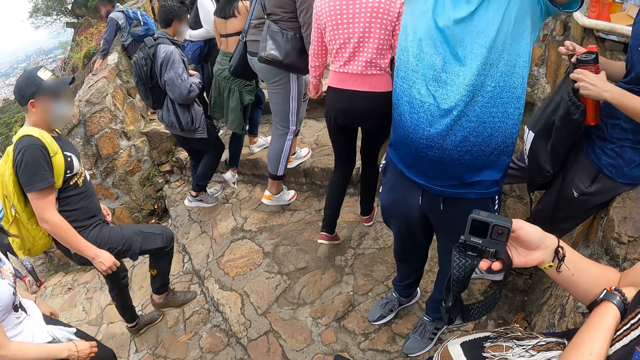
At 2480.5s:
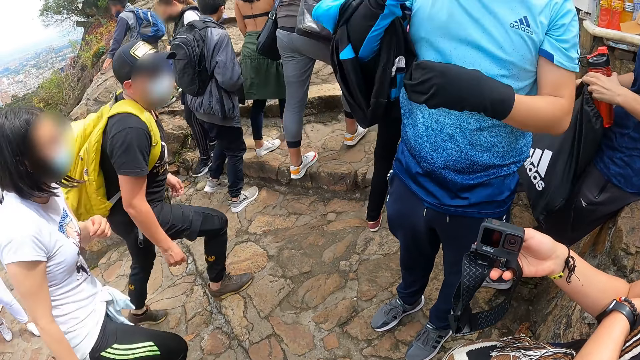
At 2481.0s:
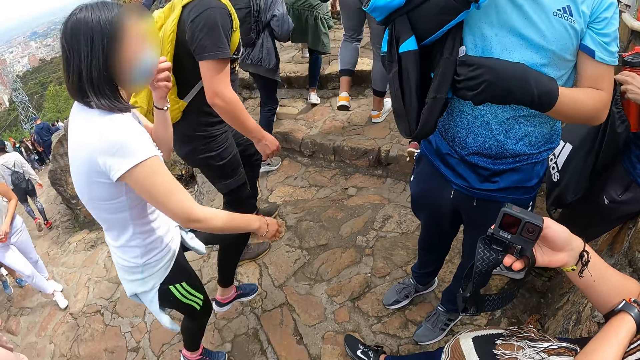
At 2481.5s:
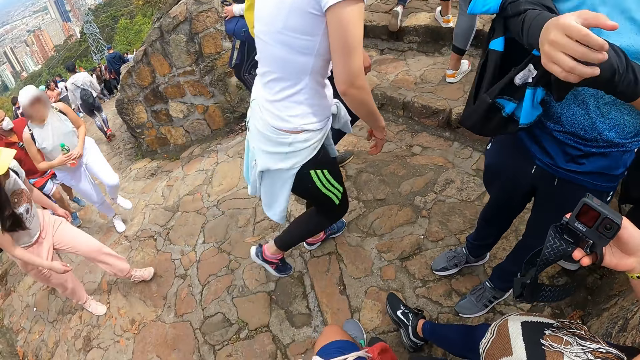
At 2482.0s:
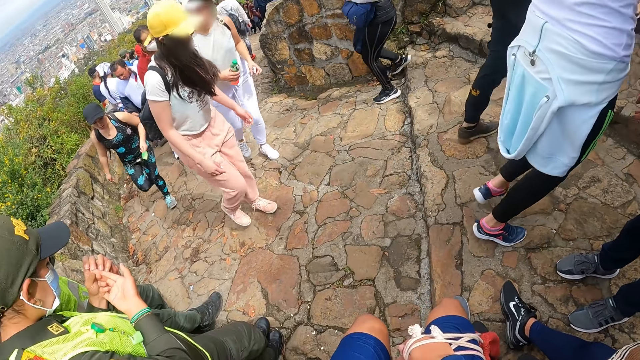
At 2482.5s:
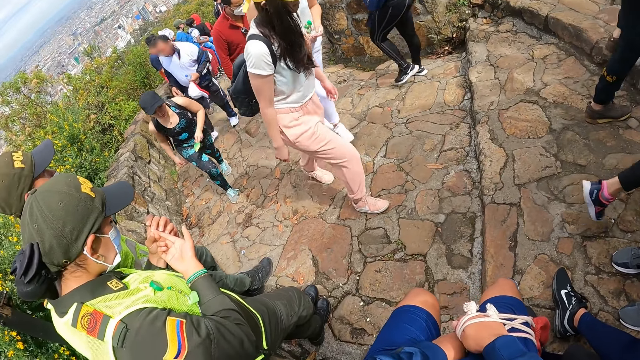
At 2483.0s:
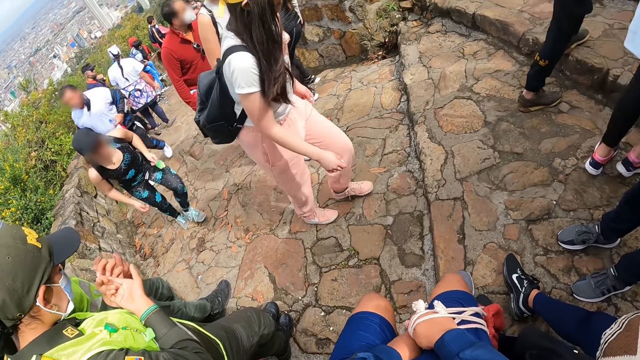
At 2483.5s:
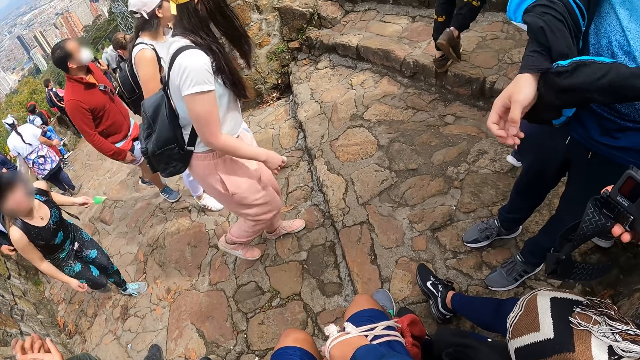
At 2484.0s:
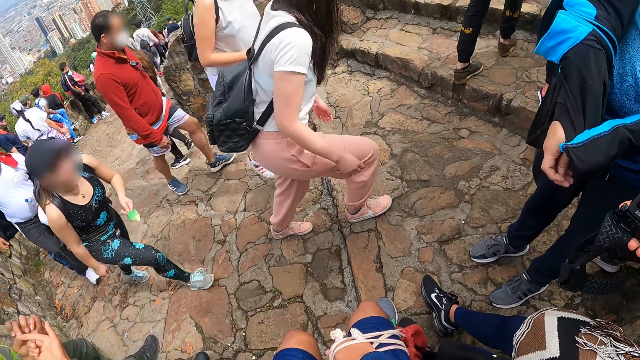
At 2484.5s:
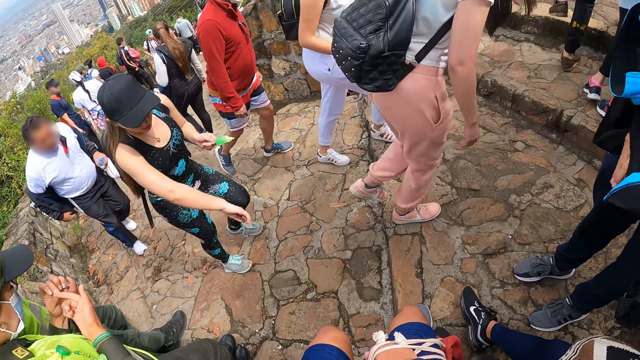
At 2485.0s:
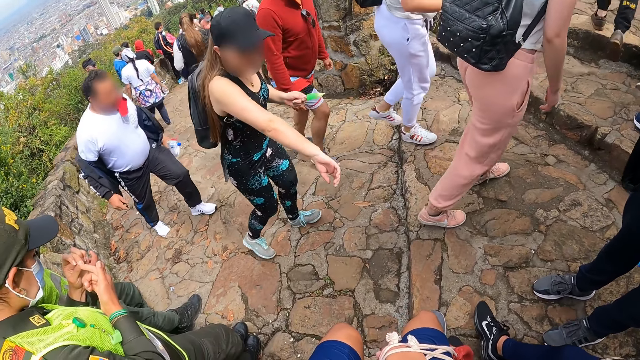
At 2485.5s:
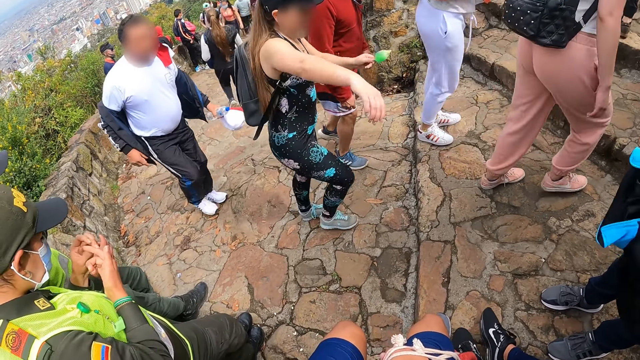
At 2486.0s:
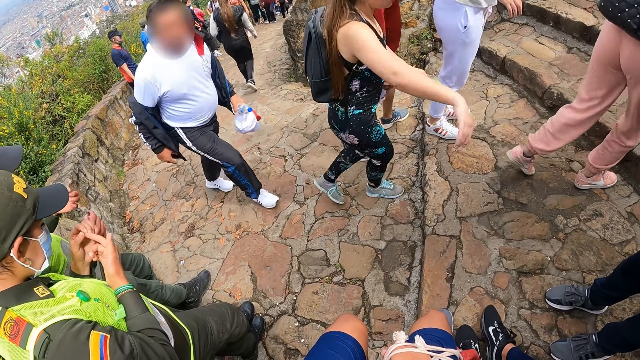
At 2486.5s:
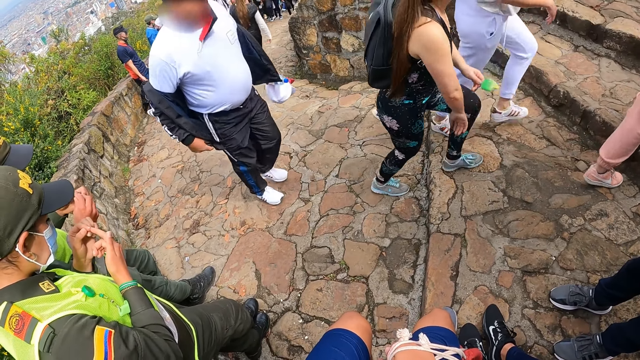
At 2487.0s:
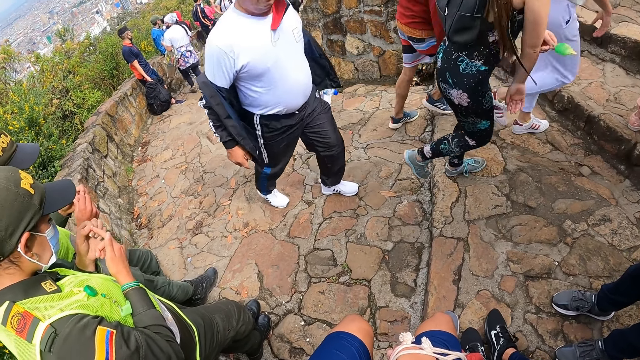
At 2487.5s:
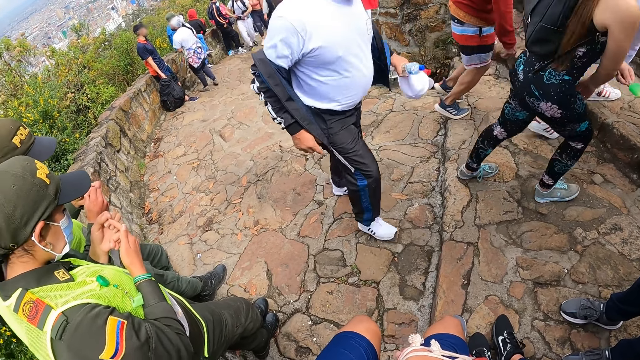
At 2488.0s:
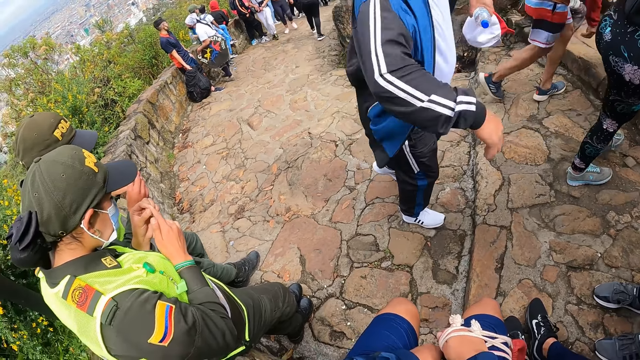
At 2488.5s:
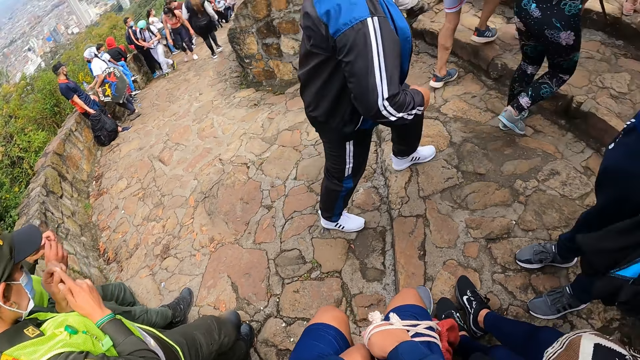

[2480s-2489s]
A man opens a knapsack with his right hand. The man removes cloth.

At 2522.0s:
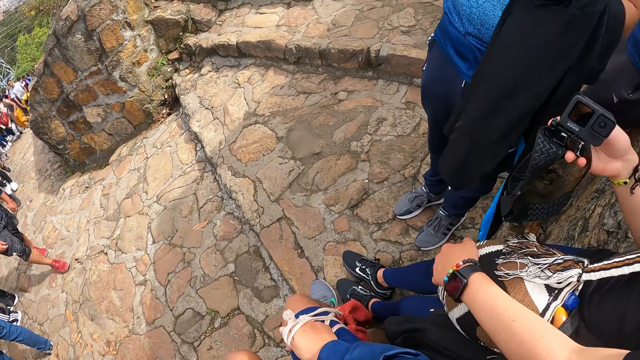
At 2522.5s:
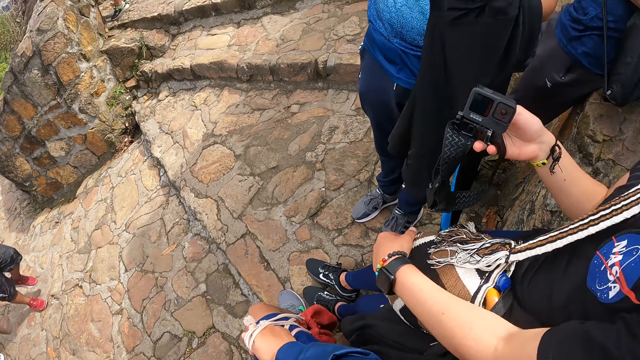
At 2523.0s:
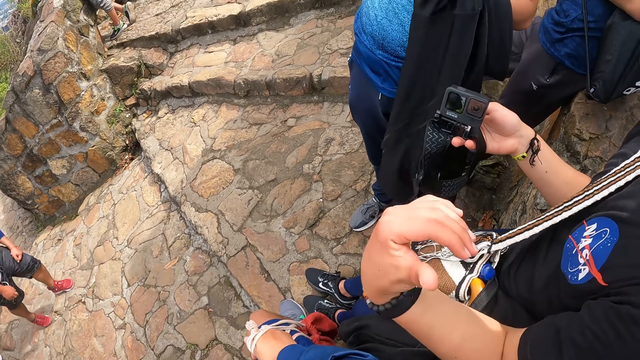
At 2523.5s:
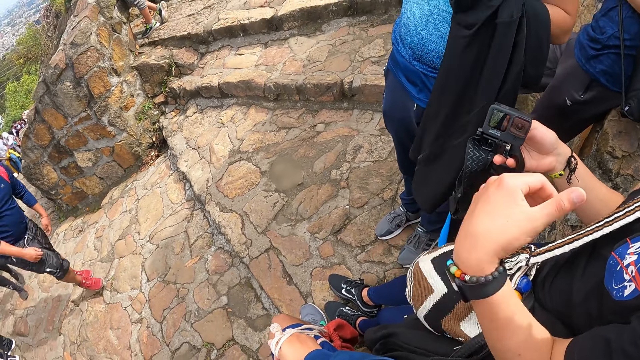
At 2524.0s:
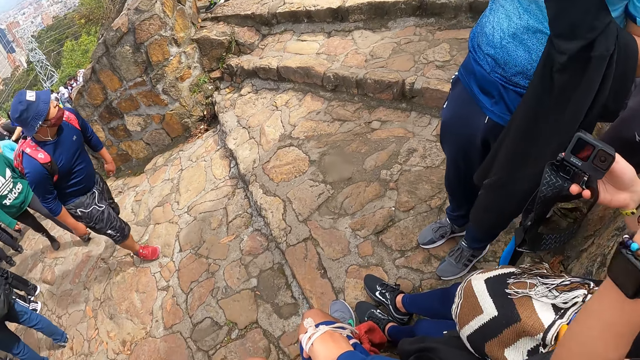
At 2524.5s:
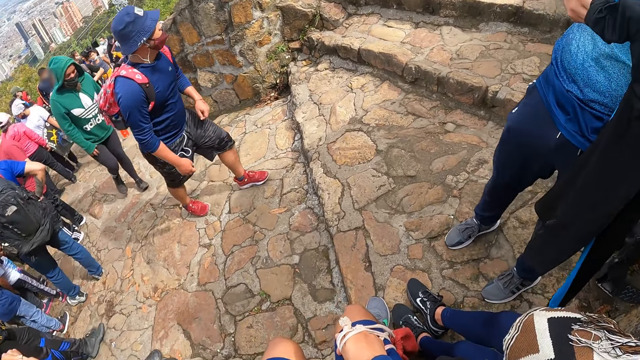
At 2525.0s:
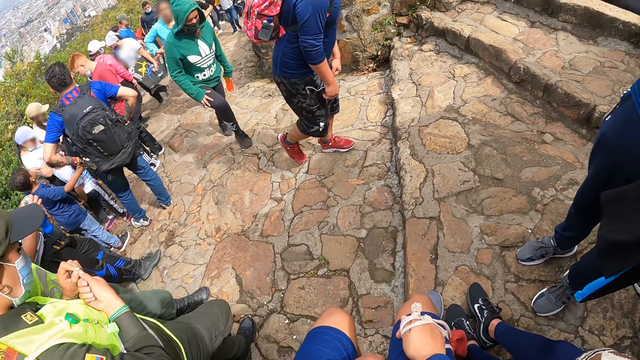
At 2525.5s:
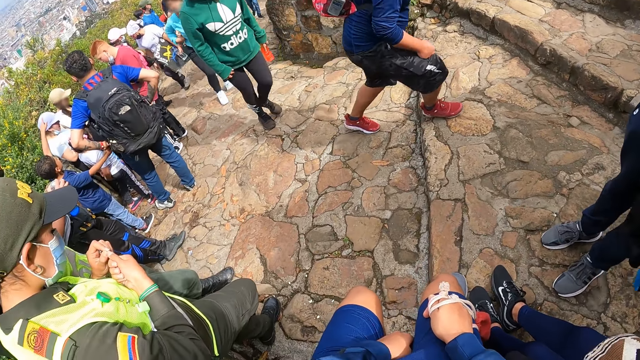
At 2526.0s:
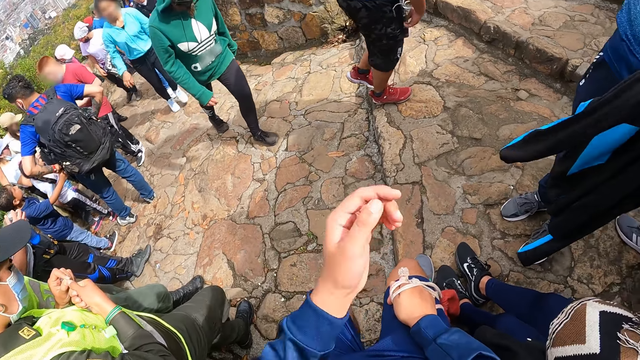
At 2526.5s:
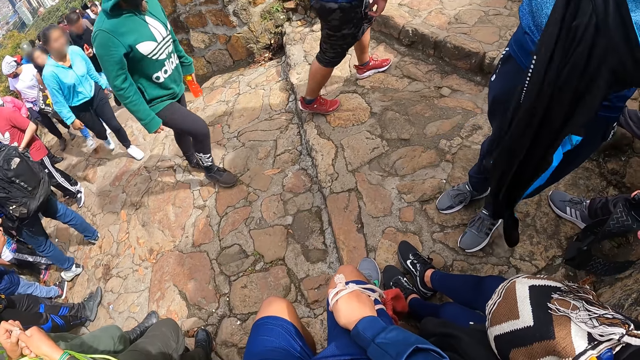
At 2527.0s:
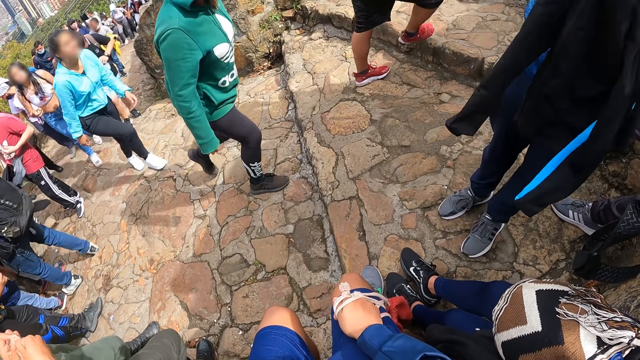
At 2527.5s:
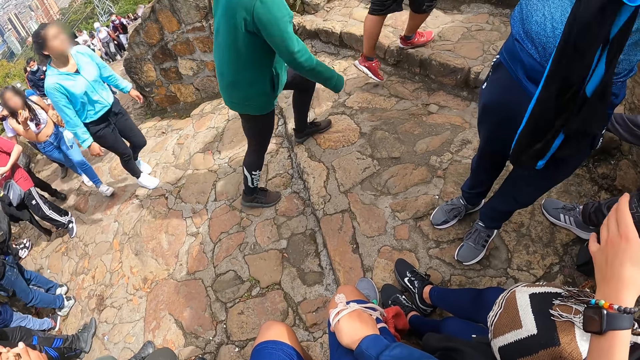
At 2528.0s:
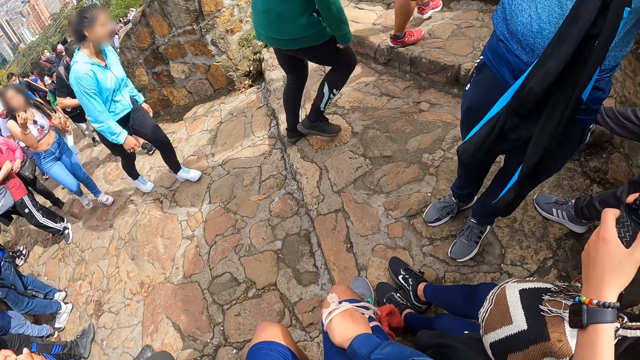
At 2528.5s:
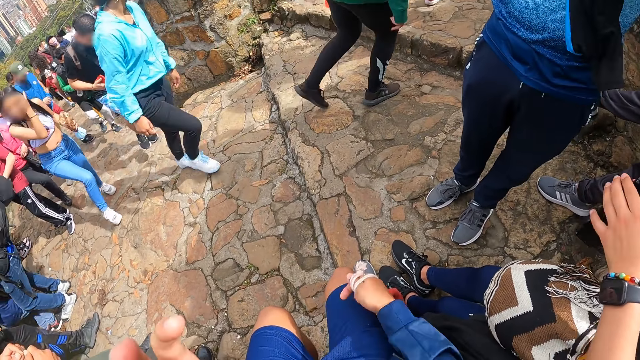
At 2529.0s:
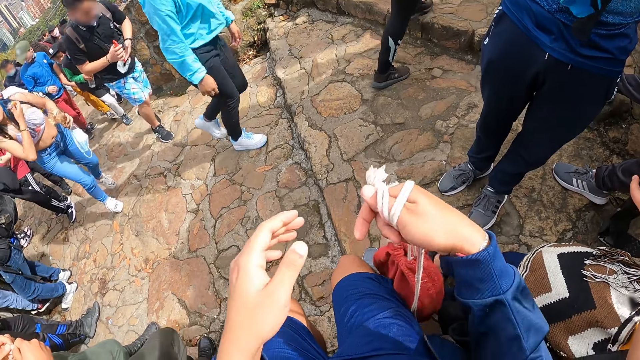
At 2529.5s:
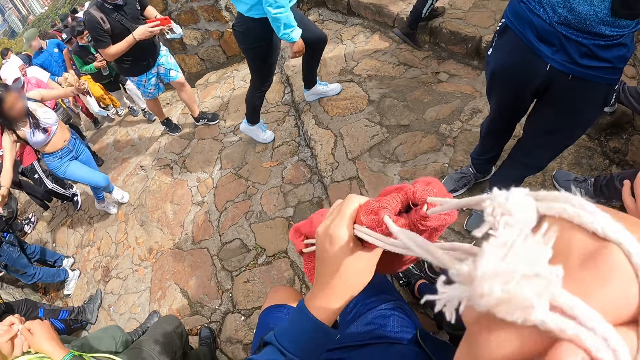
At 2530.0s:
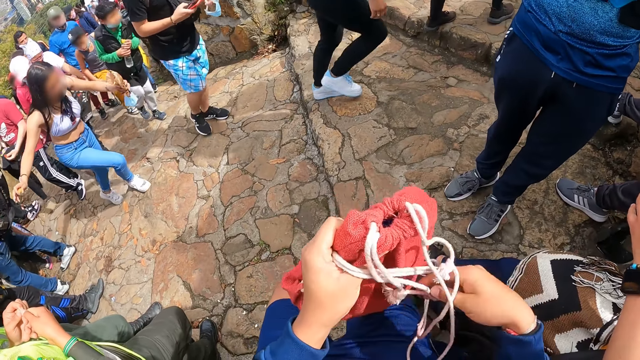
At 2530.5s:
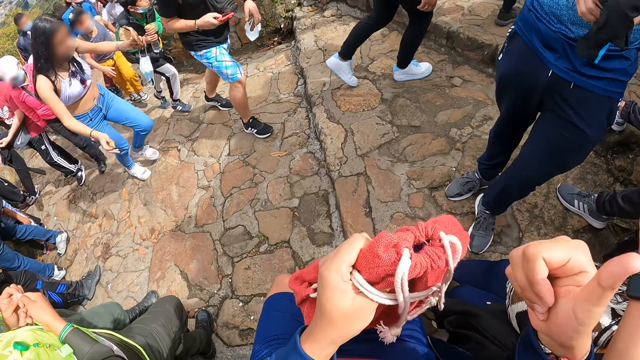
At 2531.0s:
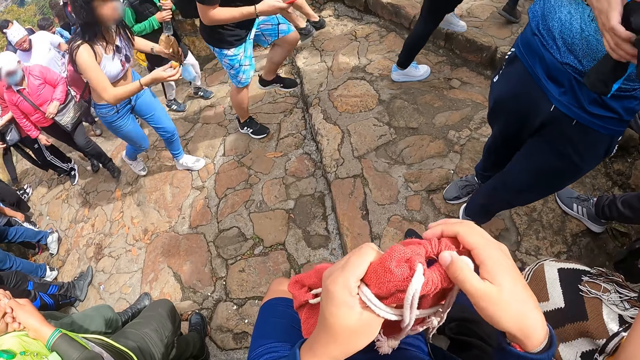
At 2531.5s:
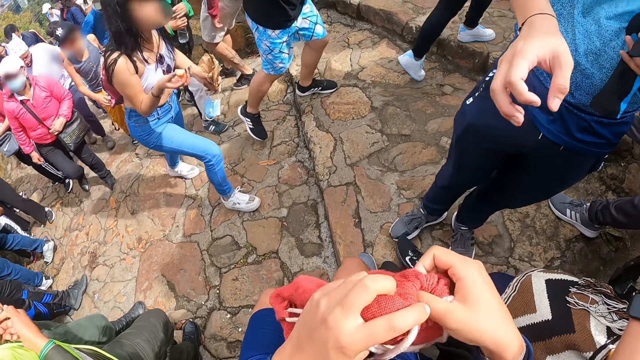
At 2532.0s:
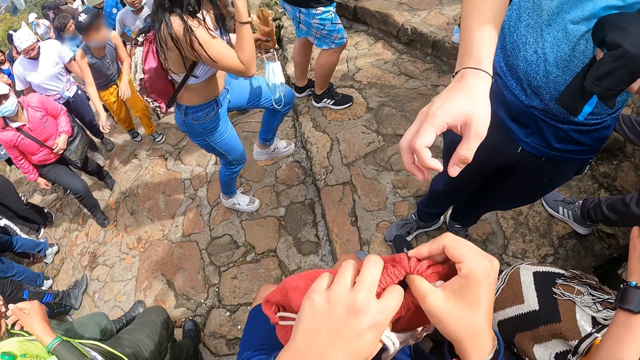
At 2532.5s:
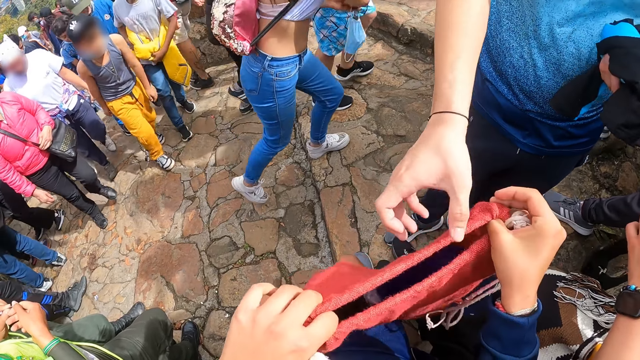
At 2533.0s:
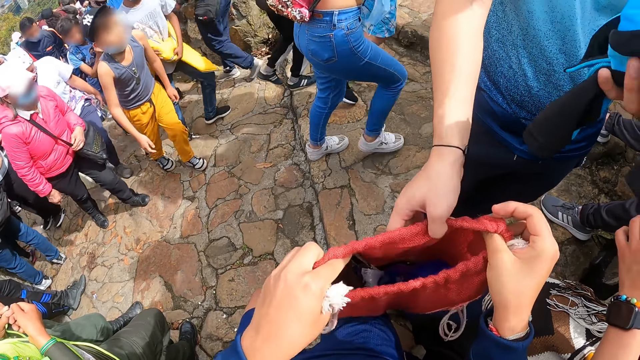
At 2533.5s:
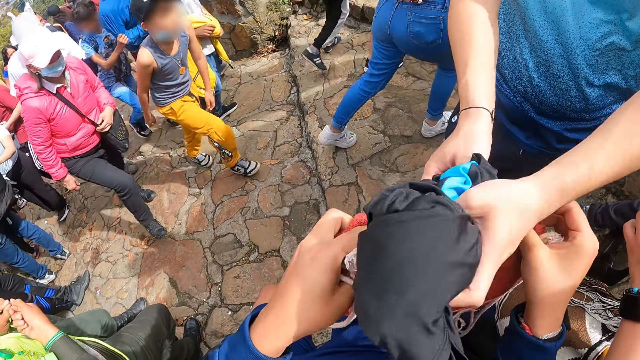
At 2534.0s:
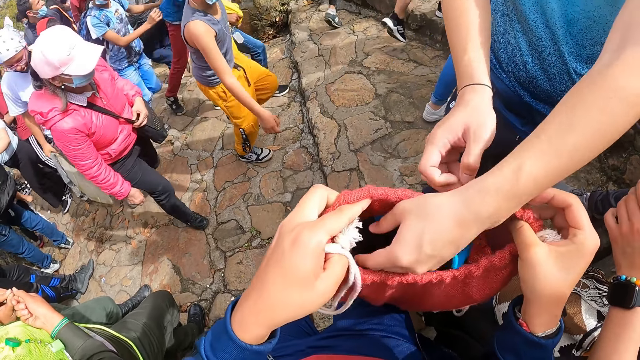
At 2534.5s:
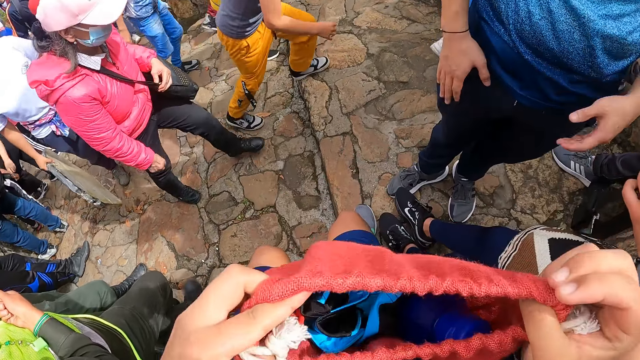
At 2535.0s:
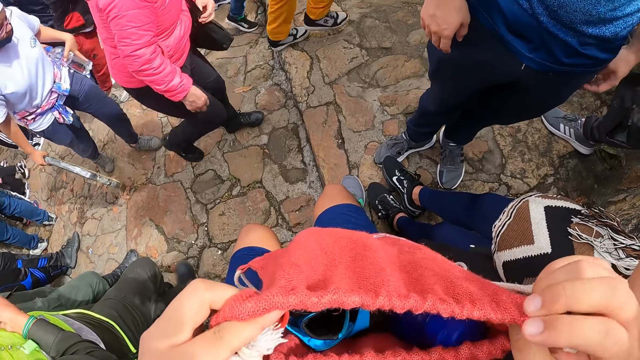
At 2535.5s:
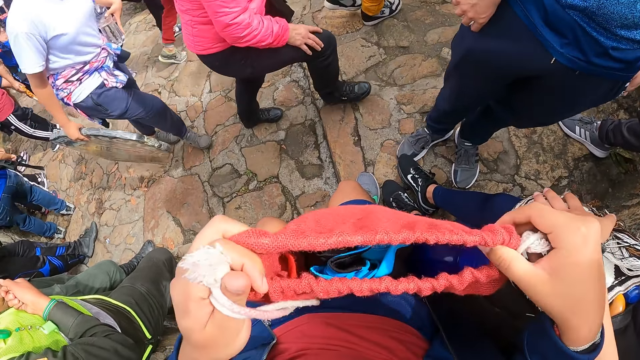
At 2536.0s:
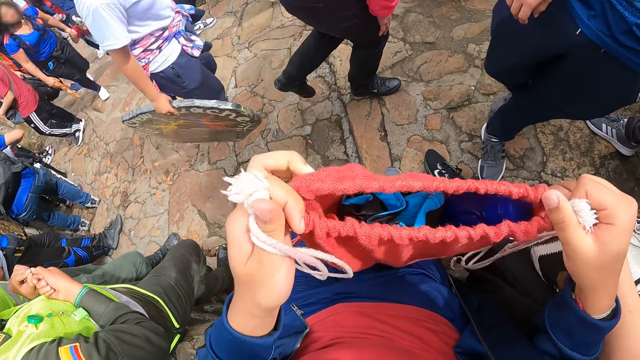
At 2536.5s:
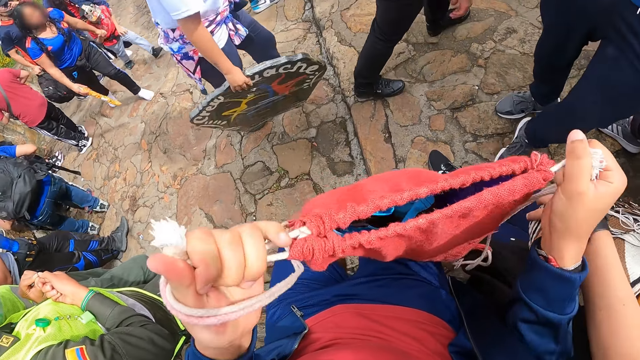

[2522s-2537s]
The camera wearer interacts with a man. Another man folds a jacket with both hands. The camera wearer holds the knapsack or bag with his left hand. He opens the knapsack with both hands. The second man touches the knapsack with his right hand. The second man holds the bag and drops the jacket in the knapsack with his left hand. The camera wearer closes the knapsack with both hands.
